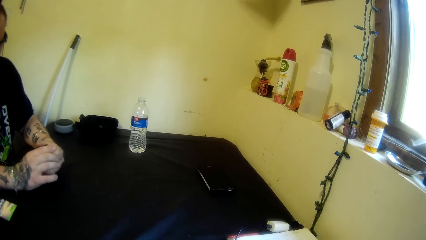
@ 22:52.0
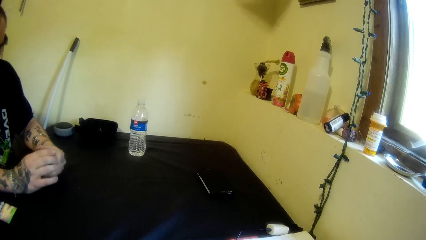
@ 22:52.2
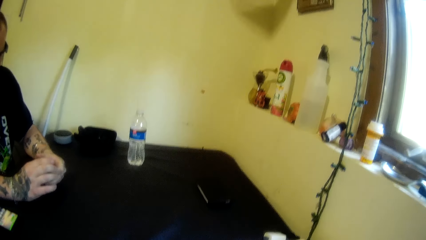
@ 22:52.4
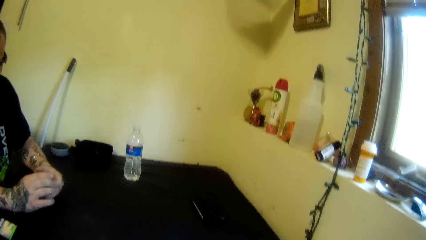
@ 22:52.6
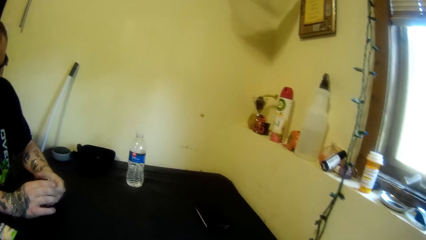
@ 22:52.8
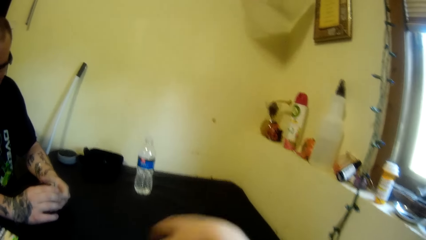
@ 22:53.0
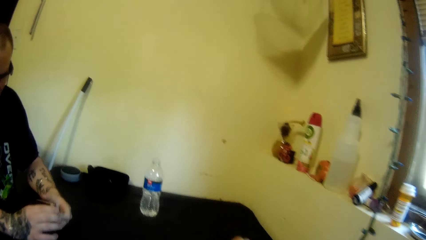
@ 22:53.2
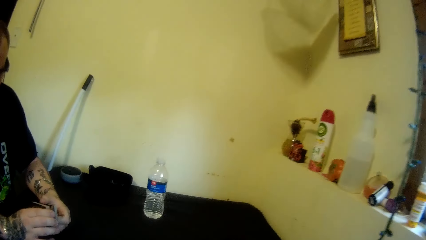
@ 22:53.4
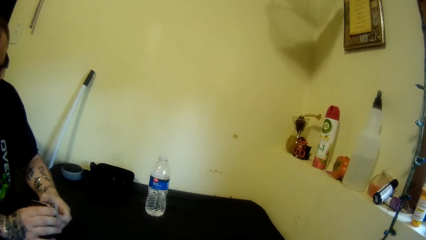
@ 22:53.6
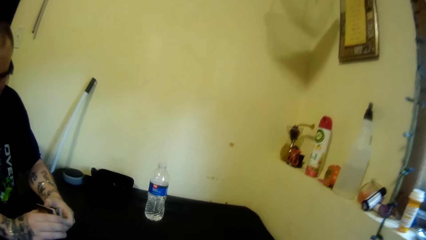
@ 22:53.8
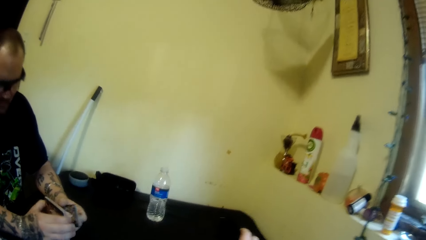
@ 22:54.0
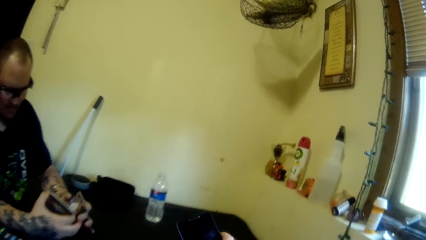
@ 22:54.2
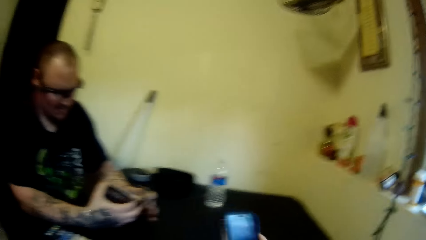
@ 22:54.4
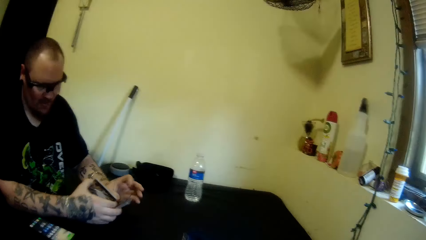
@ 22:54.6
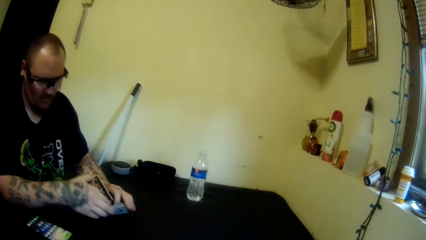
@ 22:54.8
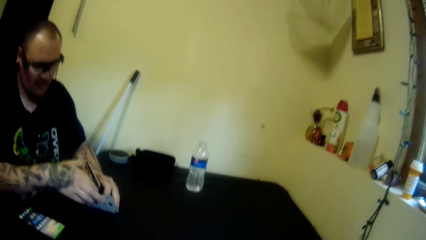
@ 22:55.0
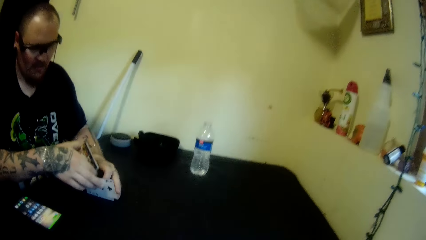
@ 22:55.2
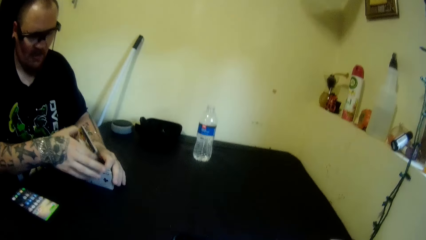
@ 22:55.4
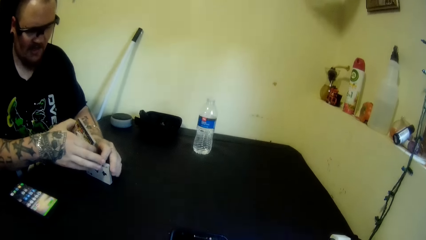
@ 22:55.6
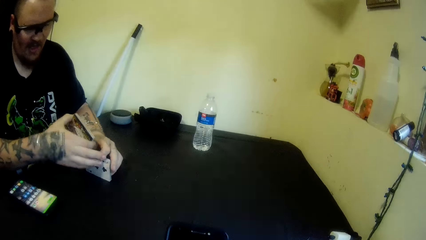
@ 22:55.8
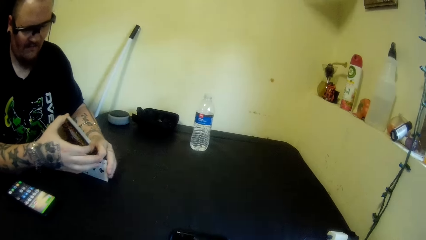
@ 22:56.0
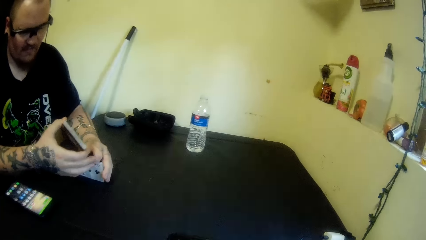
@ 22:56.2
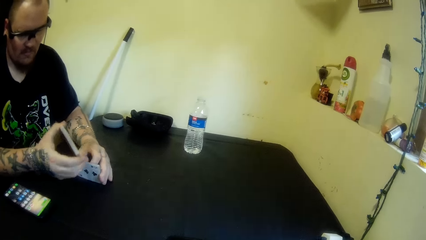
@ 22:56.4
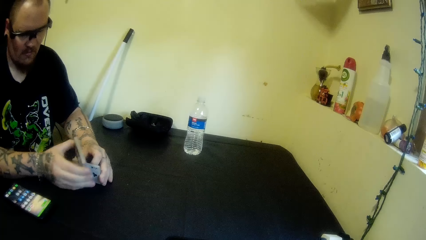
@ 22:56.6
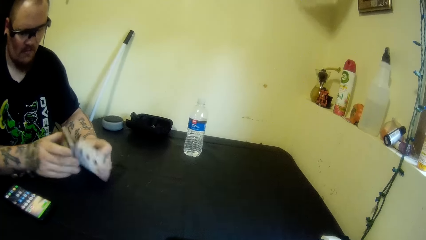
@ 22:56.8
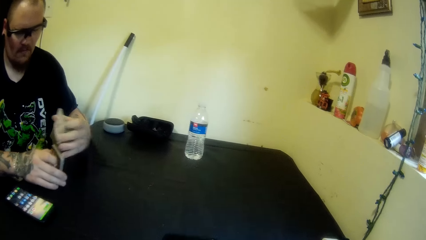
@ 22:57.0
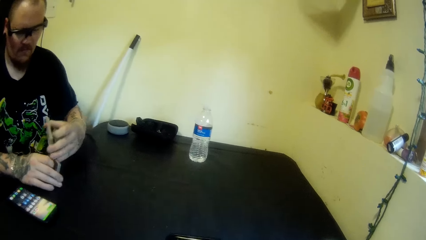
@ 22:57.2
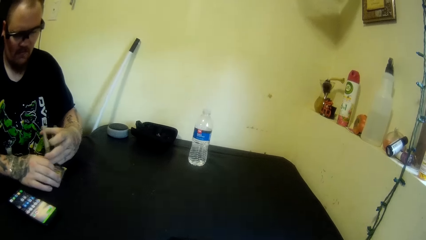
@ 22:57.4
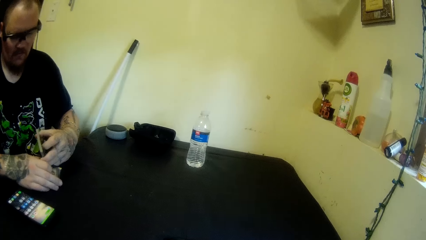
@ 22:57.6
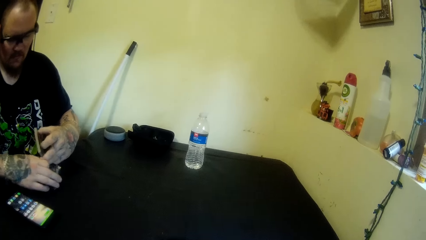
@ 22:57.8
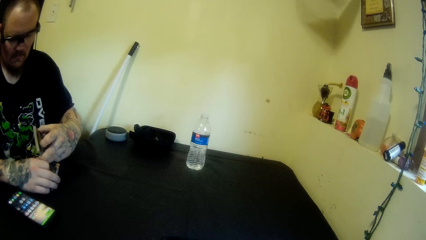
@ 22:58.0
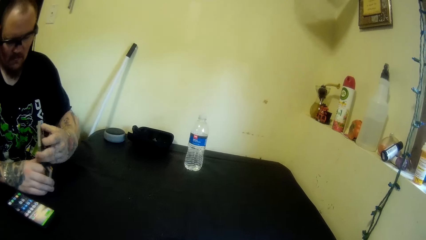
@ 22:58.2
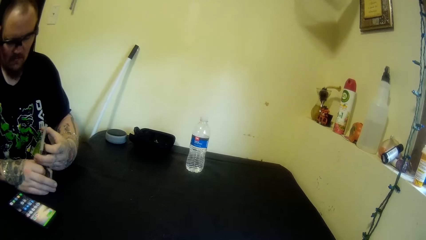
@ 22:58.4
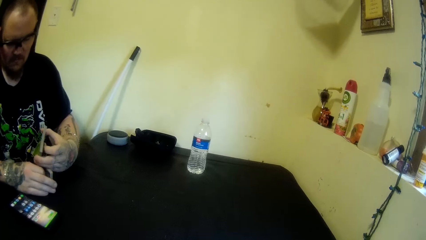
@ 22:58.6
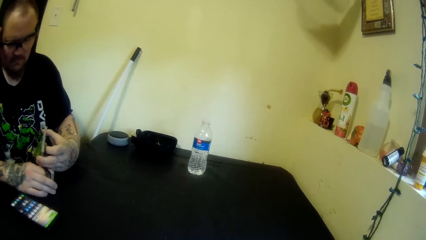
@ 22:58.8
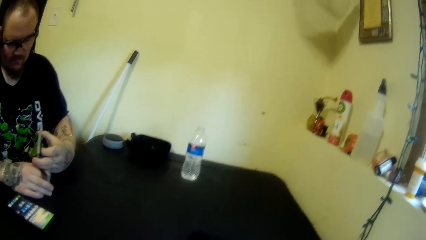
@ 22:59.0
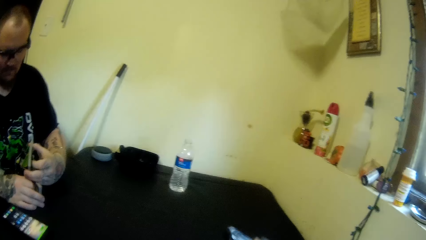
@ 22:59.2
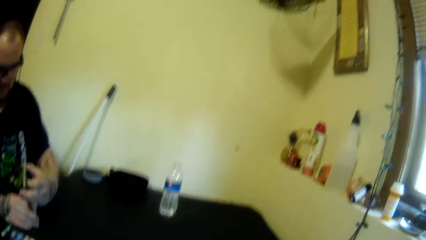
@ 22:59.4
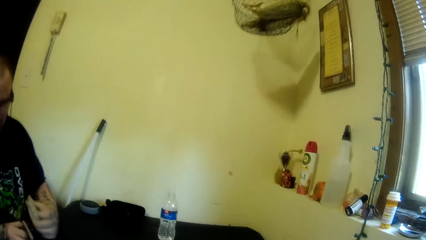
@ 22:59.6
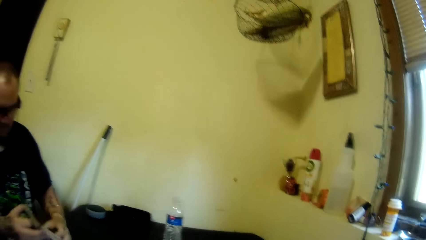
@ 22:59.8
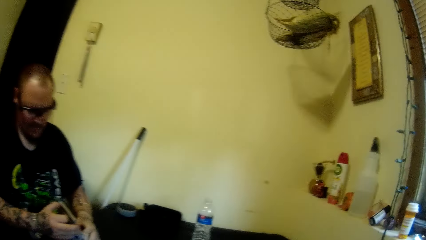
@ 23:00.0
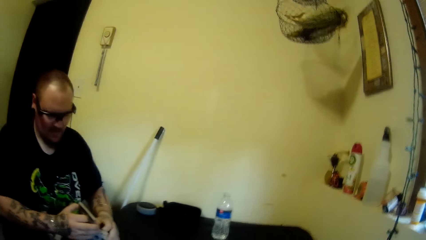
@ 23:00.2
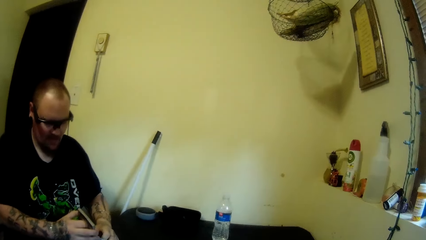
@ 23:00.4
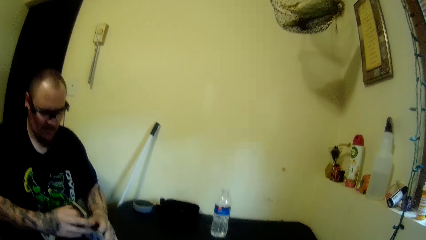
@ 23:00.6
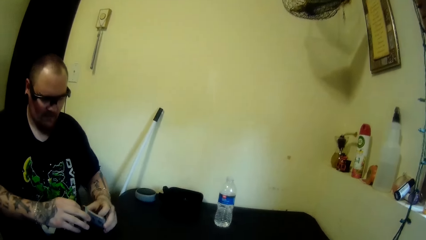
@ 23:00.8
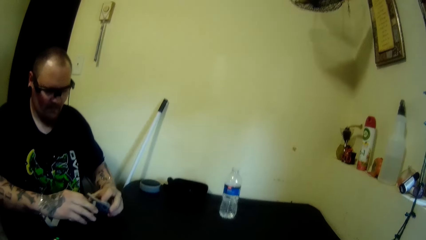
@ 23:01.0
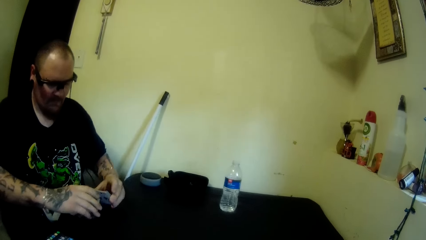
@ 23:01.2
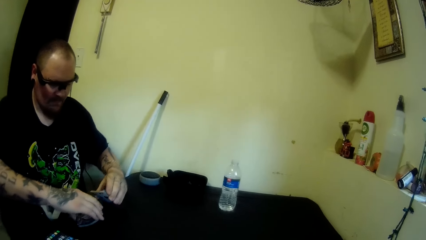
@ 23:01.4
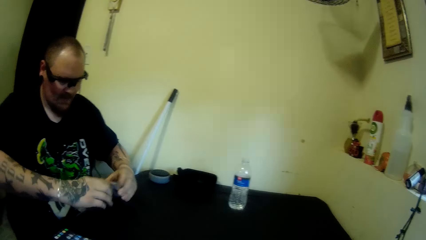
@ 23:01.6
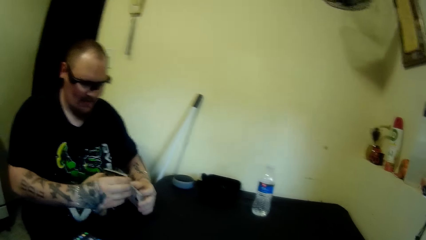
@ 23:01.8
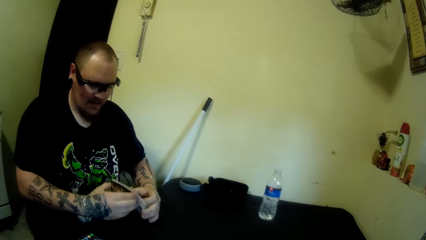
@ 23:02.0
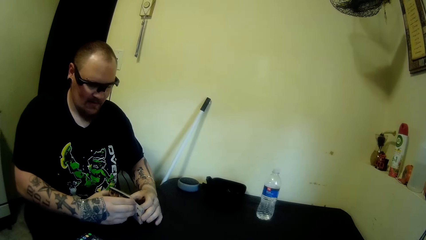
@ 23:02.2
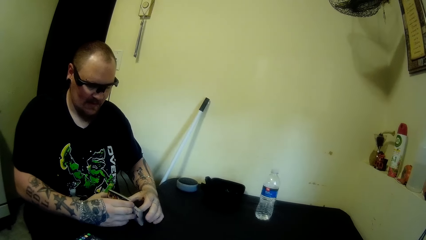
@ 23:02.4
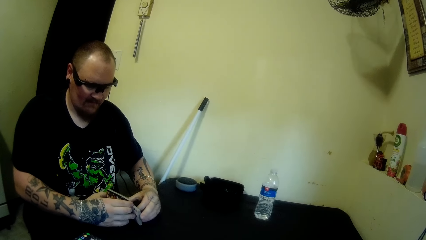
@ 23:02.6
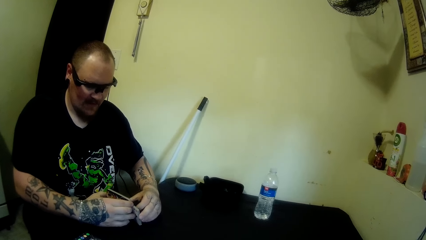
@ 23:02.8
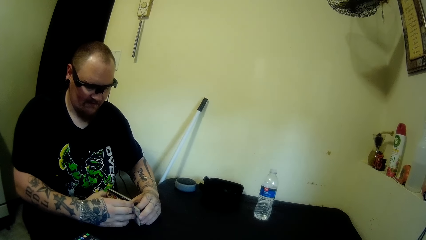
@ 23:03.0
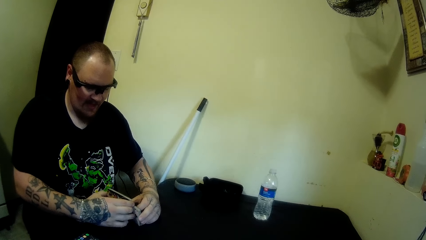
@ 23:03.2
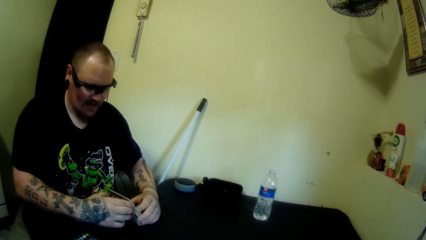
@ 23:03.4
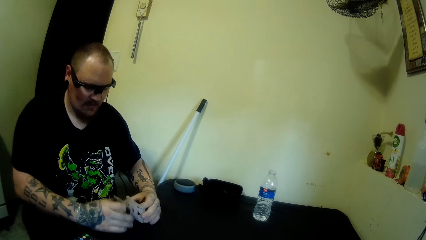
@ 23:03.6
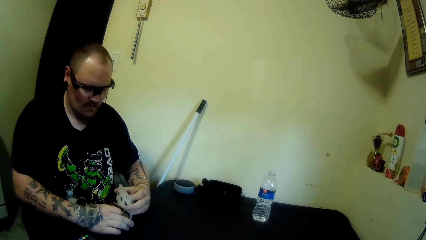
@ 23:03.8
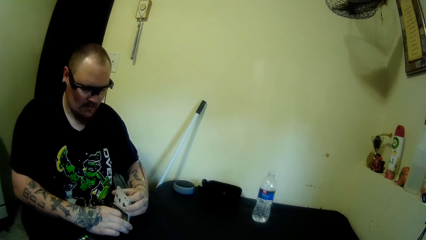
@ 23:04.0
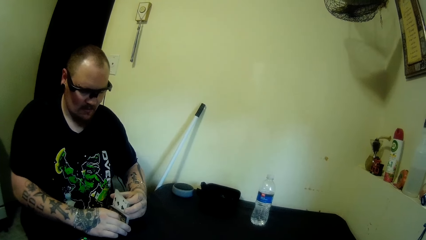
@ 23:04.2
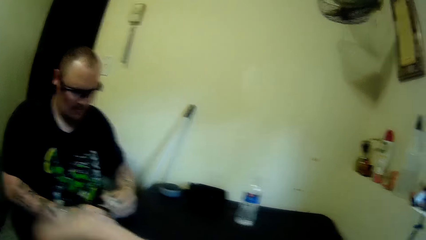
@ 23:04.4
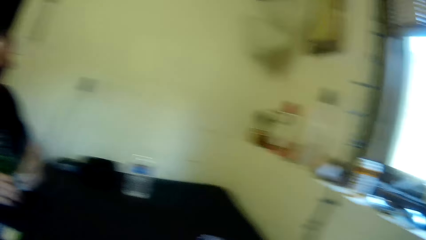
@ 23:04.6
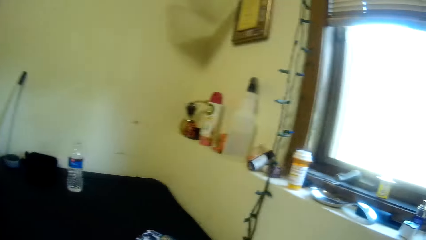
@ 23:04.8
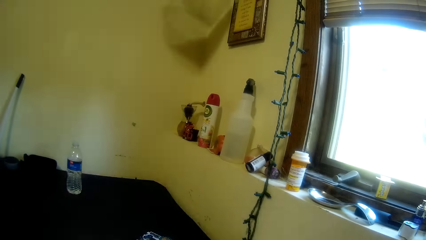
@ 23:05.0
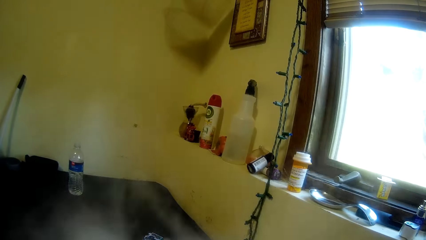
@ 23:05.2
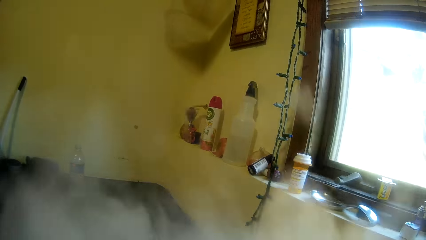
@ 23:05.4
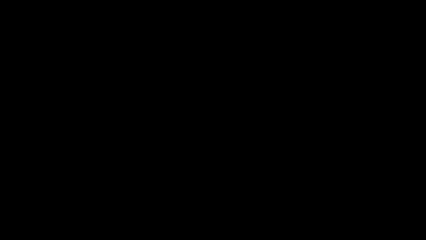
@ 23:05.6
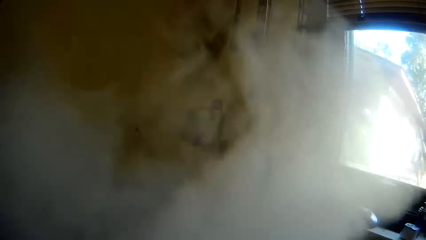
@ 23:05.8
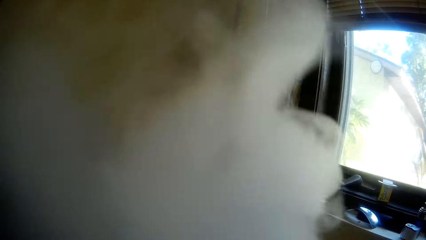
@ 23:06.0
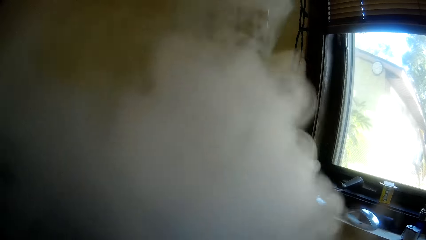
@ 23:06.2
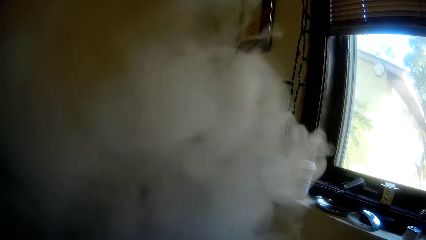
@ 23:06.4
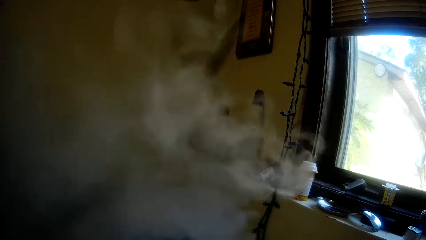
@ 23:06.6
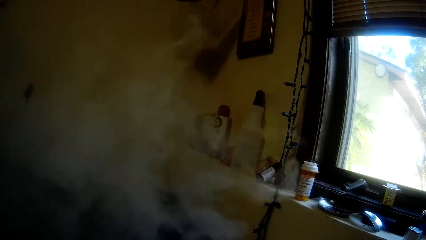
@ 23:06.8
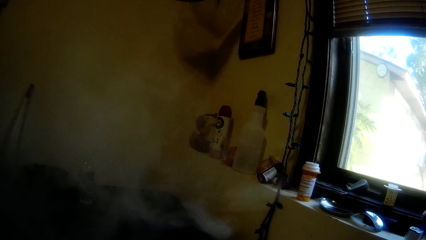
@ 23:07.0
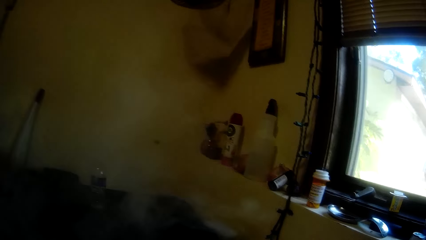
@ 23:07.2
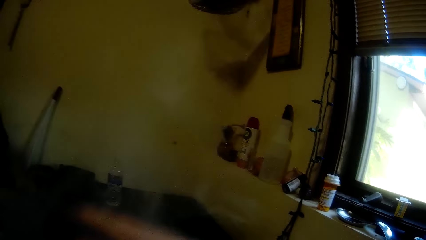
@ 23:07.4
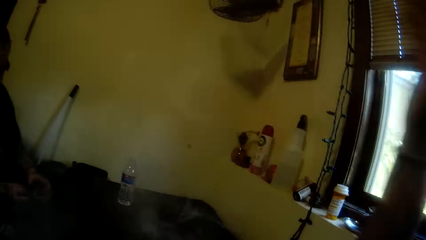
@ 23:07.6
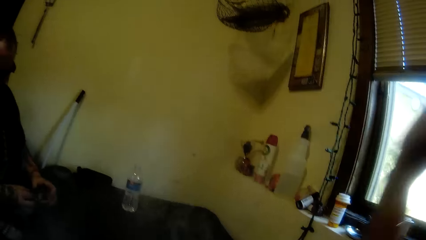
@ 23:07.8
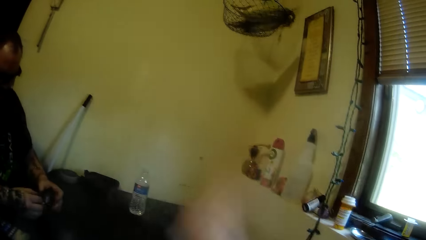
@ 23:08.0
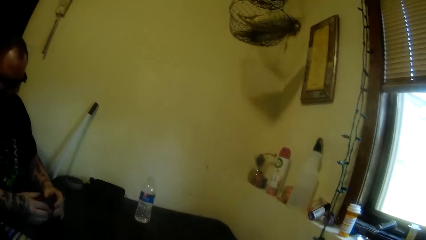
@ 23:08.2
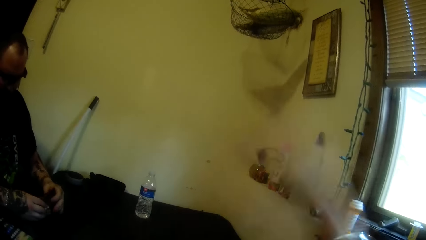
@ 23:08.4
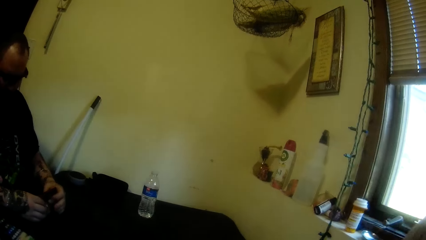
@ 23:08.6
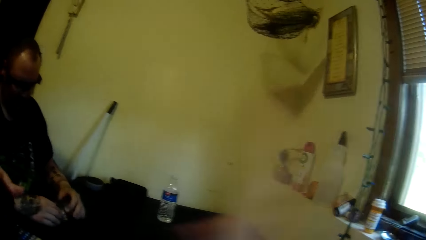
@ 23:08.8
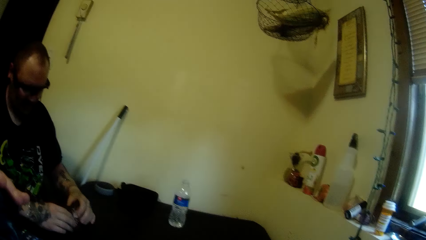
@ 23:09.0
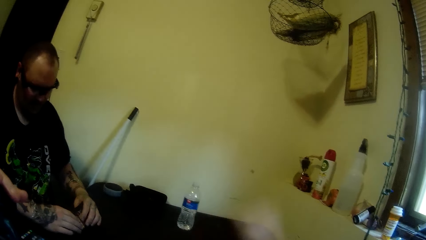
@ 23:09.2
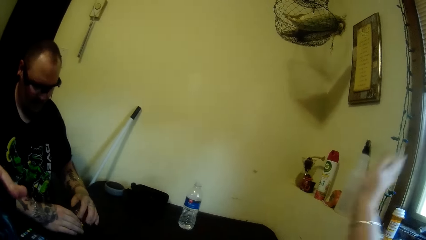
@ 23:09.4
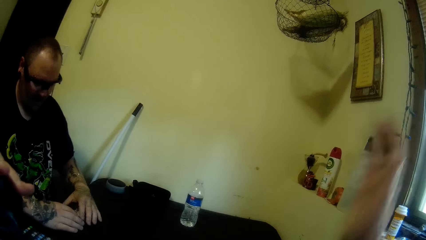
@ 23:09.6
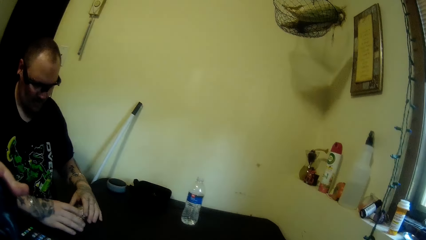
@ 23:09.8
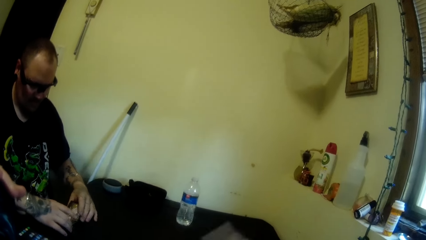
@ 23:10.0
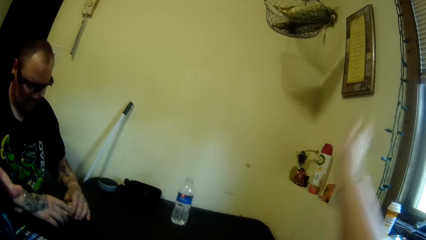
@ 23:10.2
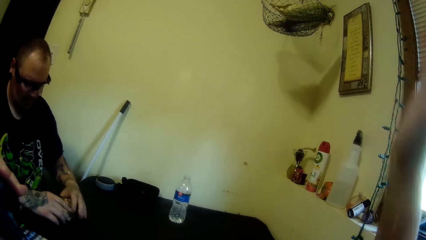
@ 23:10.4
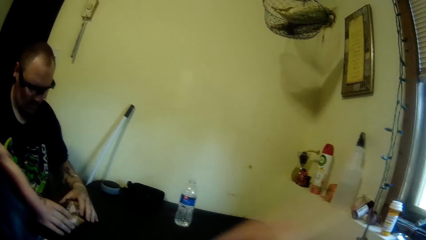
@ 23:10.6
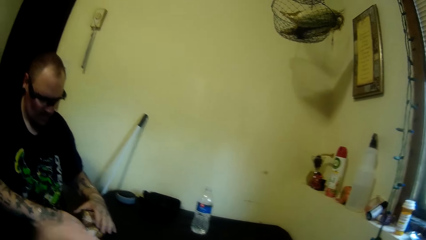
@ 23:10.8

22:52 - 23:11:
The camera wearer picks up a phone from a table. She separates cards and holds the cards with the other hand. A man arranges the cards in his hands. The camera wearer aligns the cards, lifts the cards, and aligns the cards. She aligns the cards again. She sways a hand. She clears out smoke in the air with her hand. The man arranges the cards on the table.
